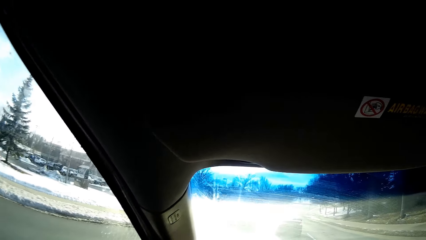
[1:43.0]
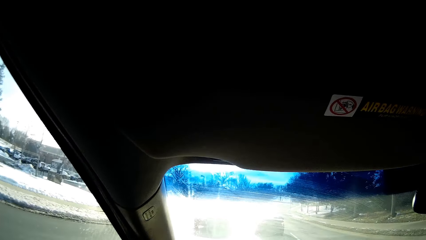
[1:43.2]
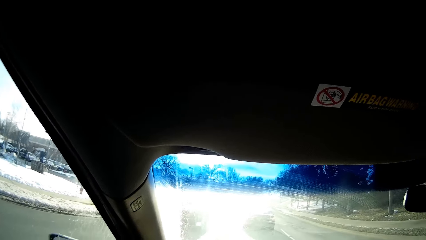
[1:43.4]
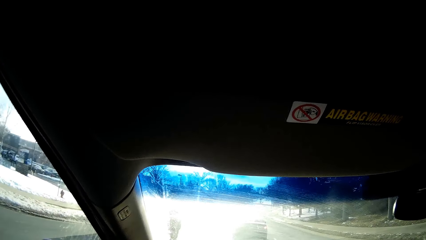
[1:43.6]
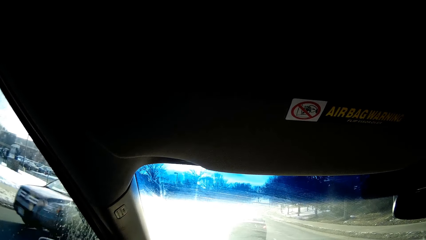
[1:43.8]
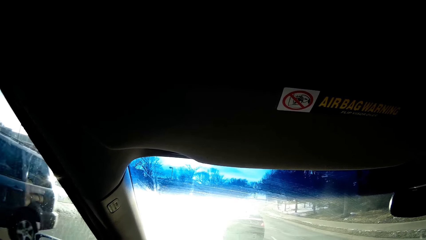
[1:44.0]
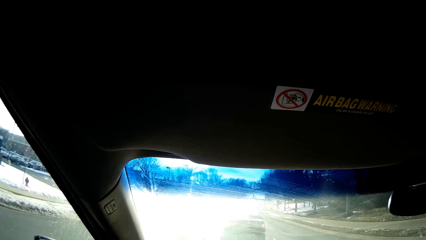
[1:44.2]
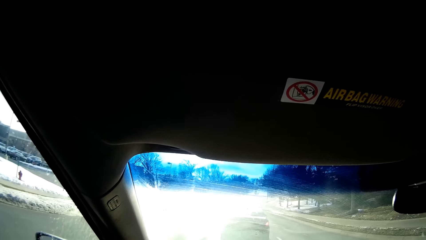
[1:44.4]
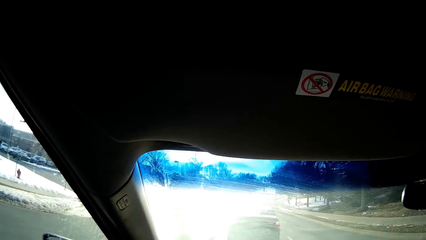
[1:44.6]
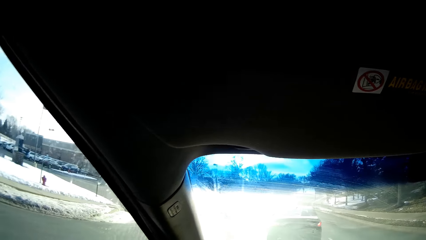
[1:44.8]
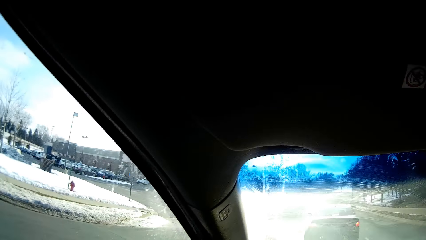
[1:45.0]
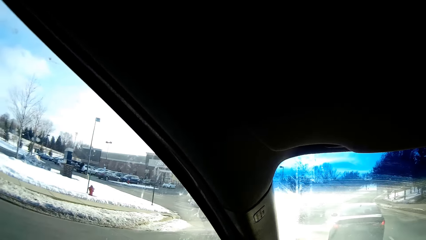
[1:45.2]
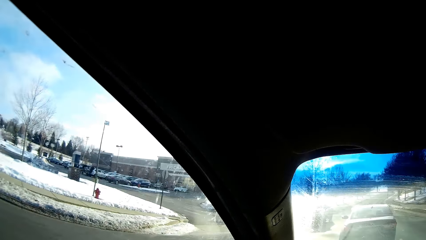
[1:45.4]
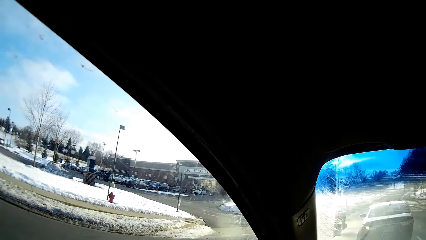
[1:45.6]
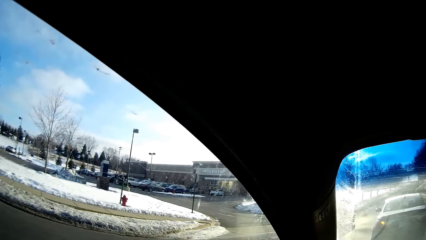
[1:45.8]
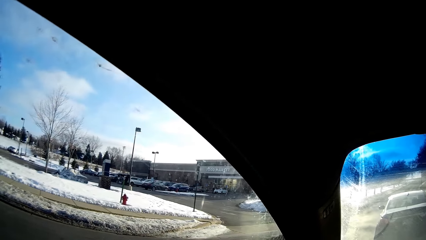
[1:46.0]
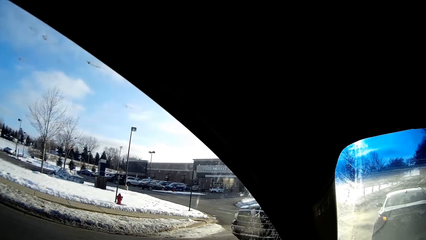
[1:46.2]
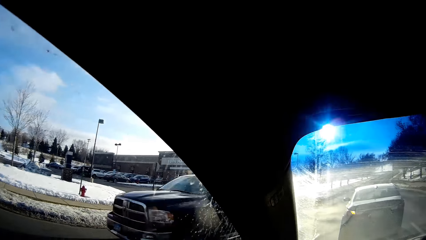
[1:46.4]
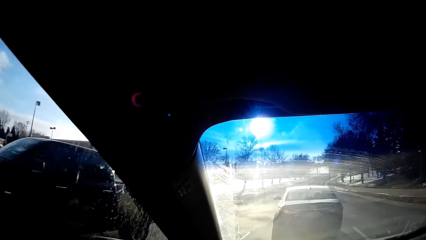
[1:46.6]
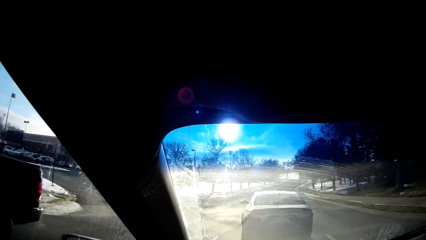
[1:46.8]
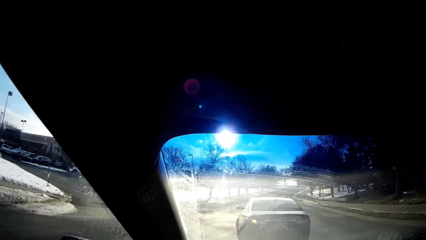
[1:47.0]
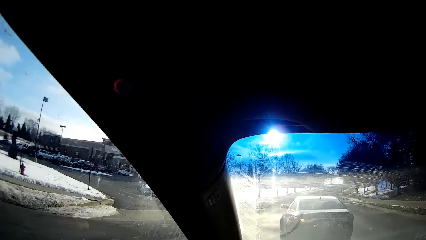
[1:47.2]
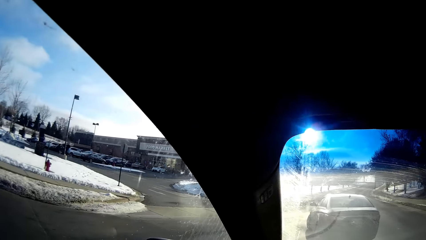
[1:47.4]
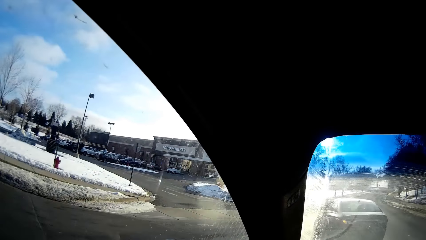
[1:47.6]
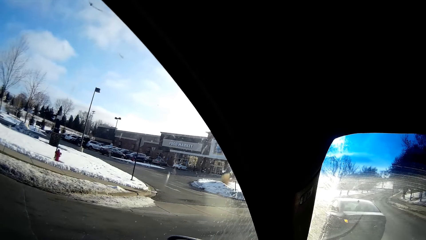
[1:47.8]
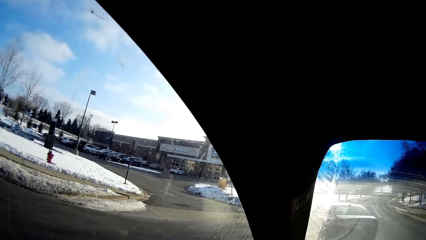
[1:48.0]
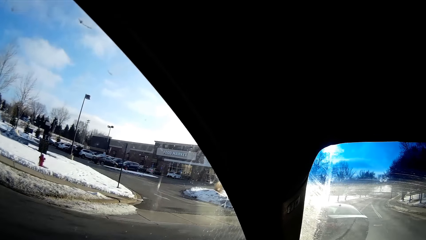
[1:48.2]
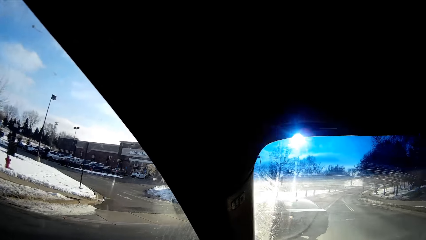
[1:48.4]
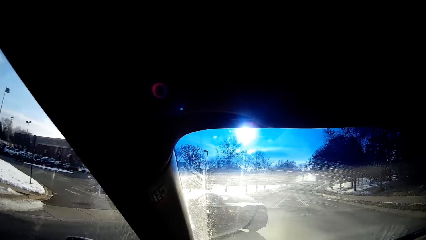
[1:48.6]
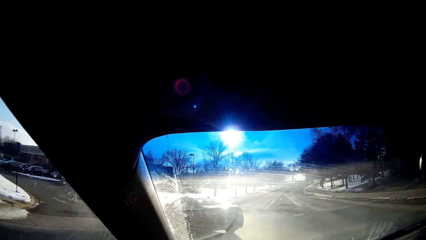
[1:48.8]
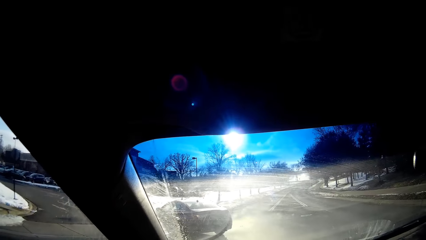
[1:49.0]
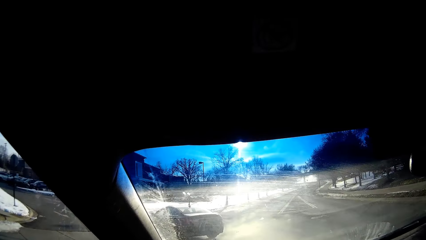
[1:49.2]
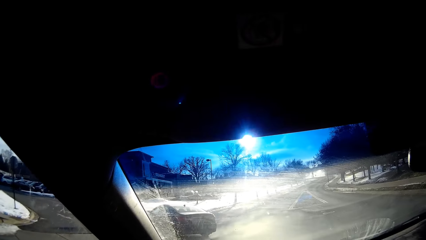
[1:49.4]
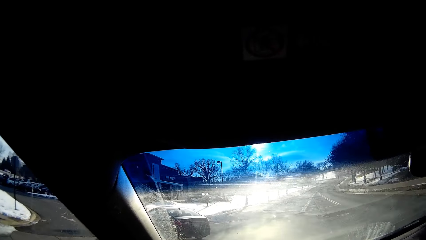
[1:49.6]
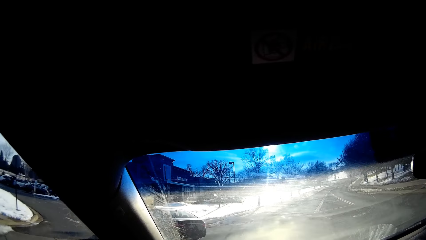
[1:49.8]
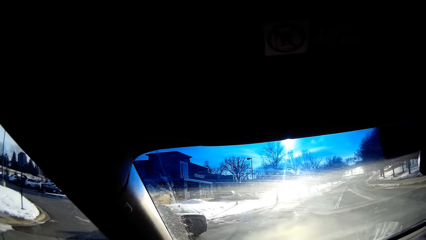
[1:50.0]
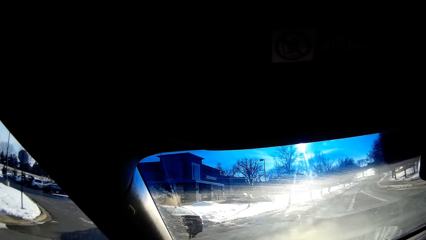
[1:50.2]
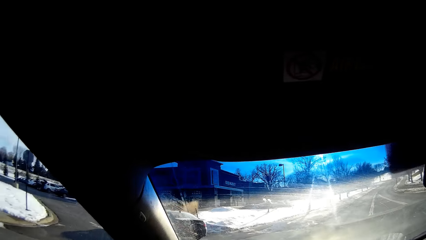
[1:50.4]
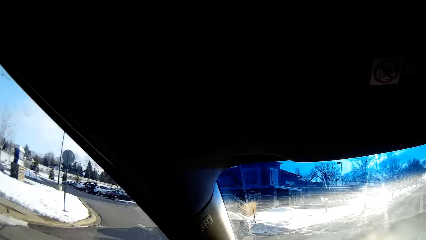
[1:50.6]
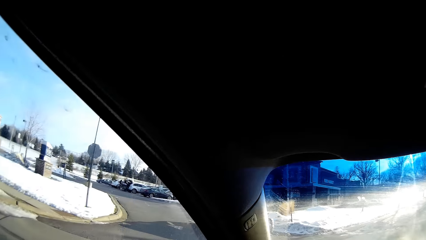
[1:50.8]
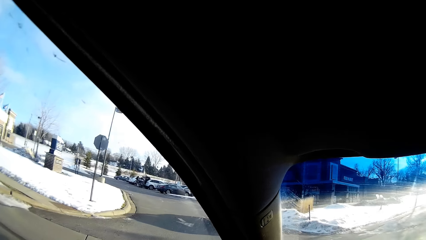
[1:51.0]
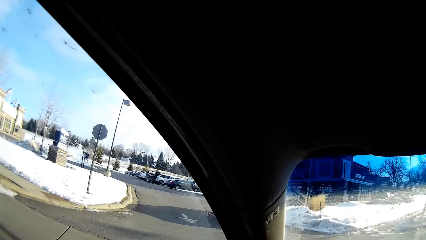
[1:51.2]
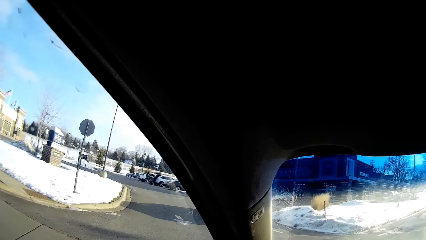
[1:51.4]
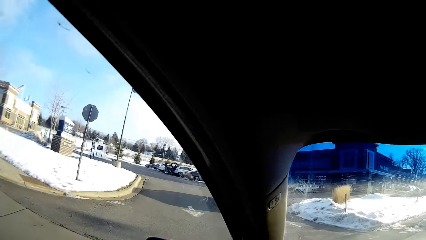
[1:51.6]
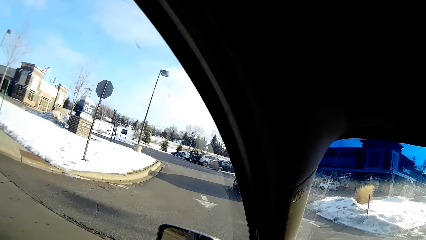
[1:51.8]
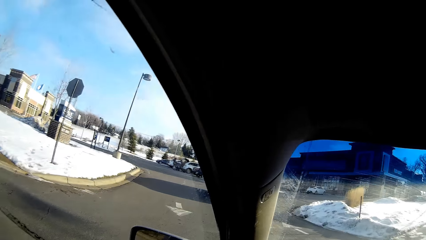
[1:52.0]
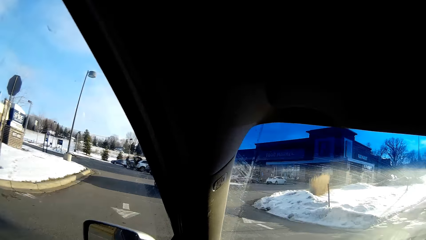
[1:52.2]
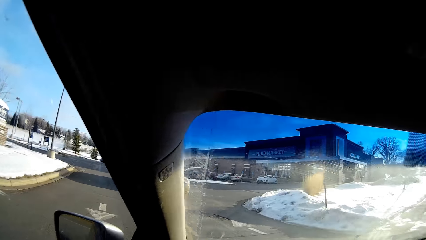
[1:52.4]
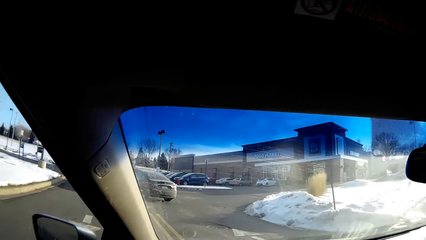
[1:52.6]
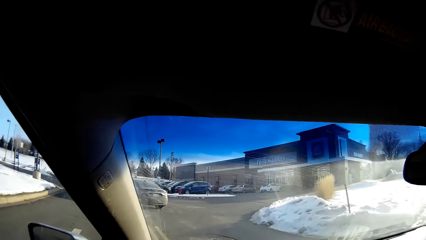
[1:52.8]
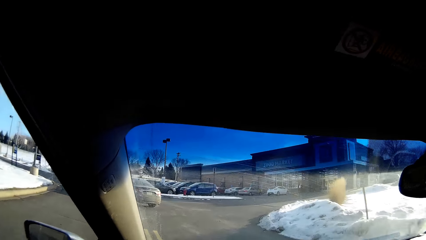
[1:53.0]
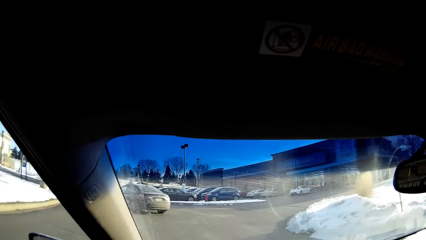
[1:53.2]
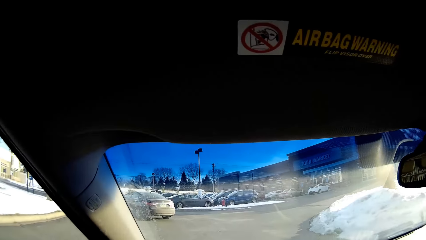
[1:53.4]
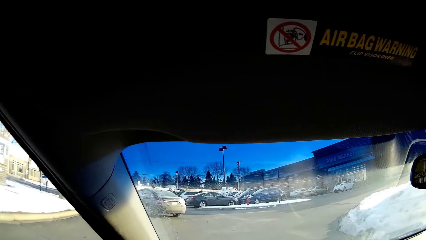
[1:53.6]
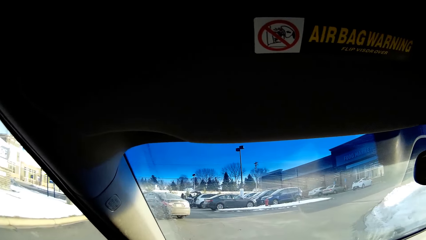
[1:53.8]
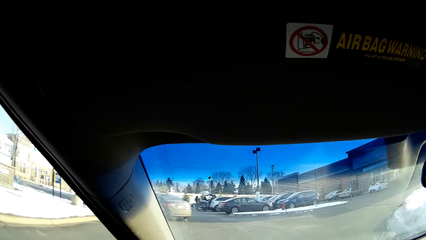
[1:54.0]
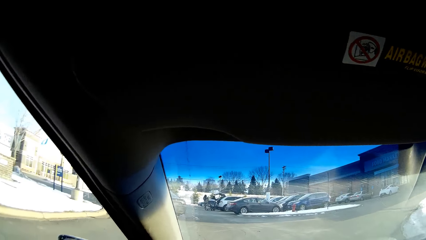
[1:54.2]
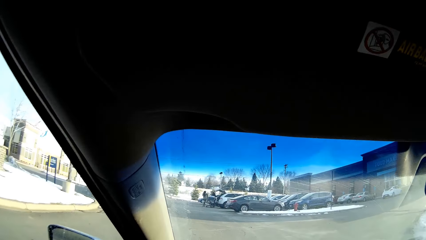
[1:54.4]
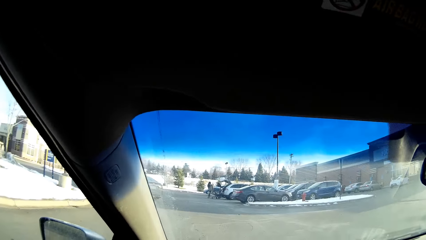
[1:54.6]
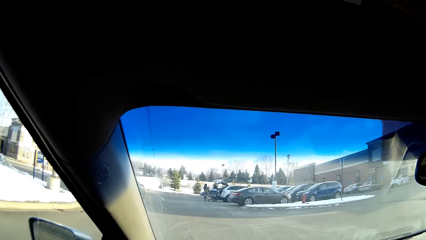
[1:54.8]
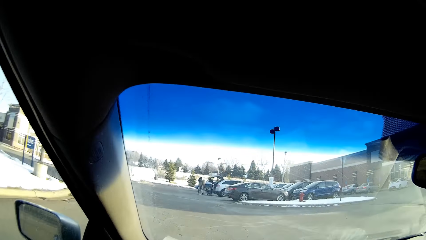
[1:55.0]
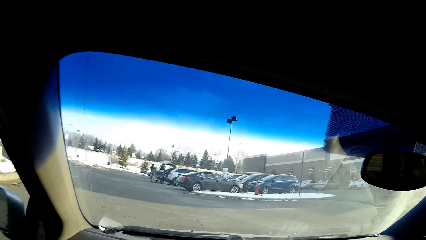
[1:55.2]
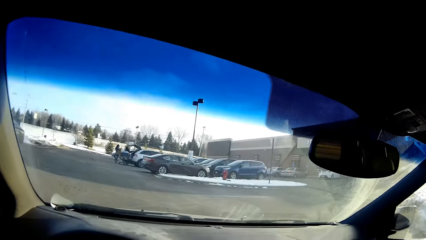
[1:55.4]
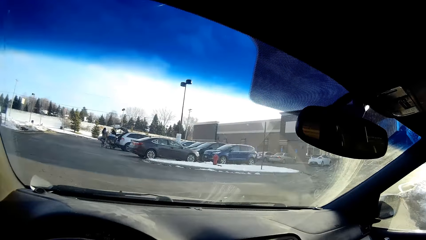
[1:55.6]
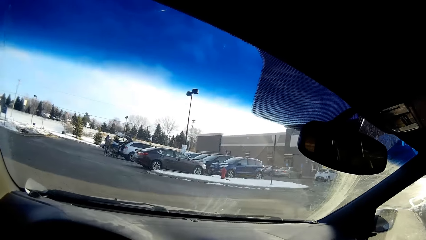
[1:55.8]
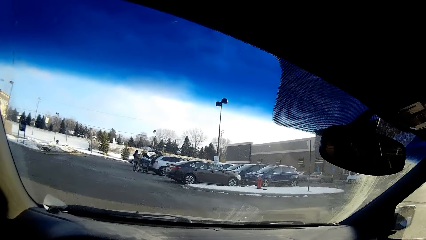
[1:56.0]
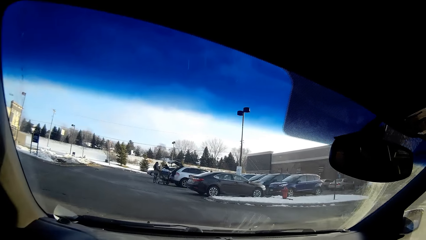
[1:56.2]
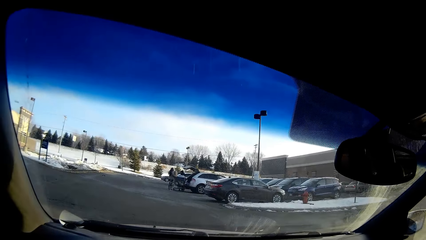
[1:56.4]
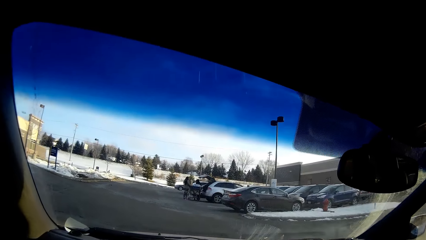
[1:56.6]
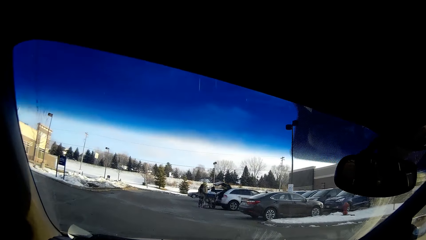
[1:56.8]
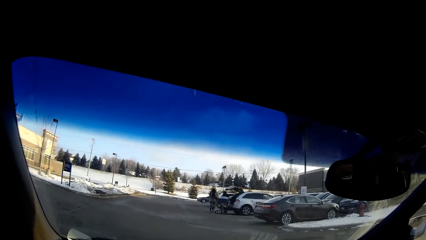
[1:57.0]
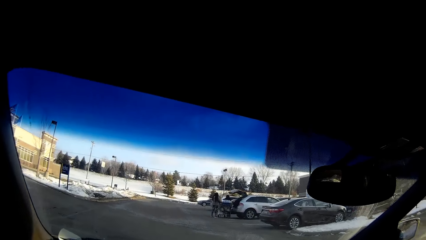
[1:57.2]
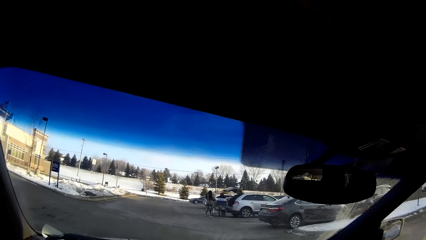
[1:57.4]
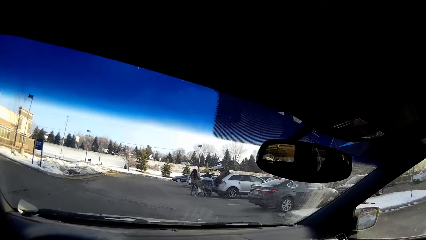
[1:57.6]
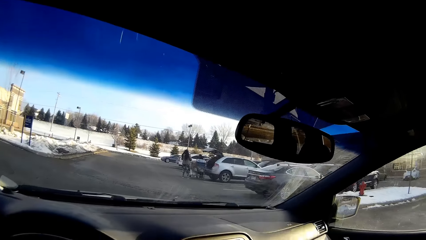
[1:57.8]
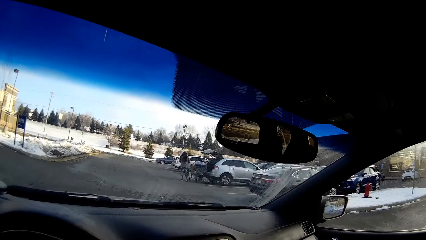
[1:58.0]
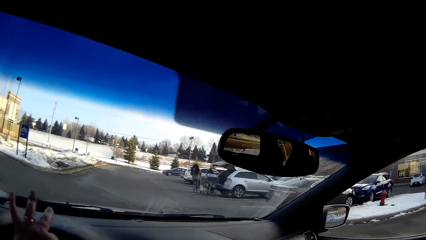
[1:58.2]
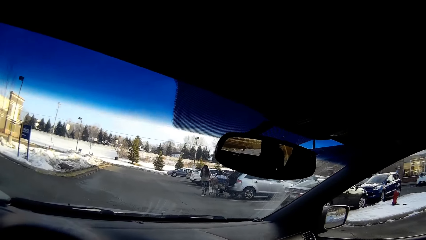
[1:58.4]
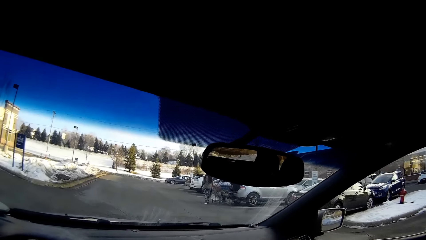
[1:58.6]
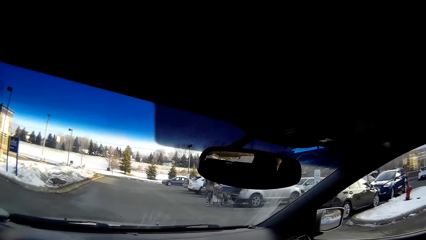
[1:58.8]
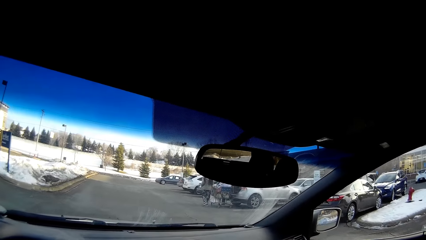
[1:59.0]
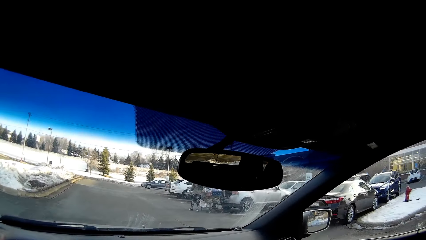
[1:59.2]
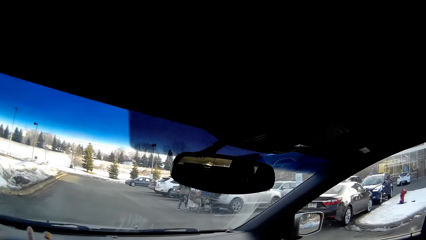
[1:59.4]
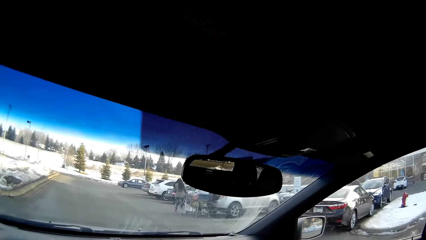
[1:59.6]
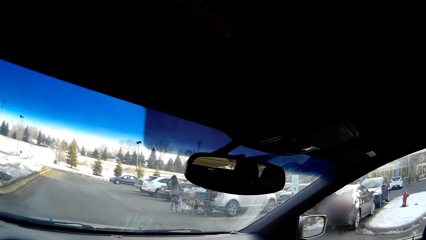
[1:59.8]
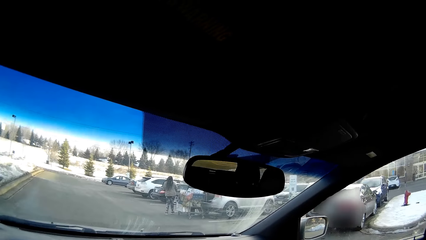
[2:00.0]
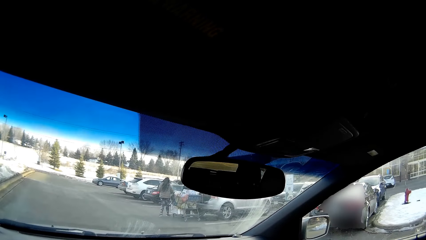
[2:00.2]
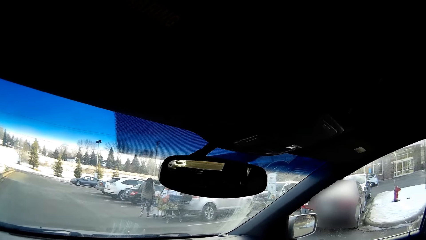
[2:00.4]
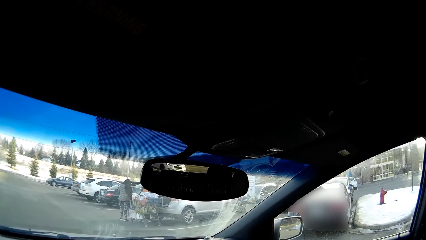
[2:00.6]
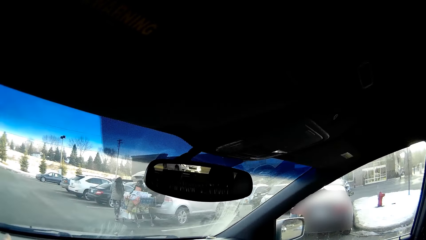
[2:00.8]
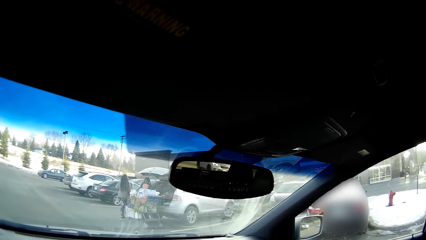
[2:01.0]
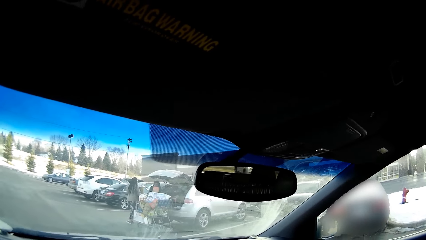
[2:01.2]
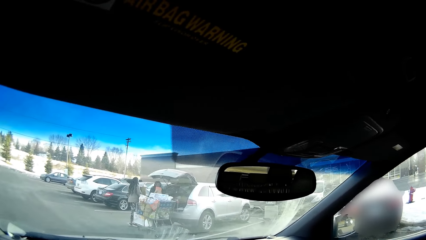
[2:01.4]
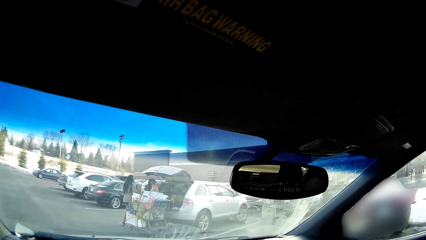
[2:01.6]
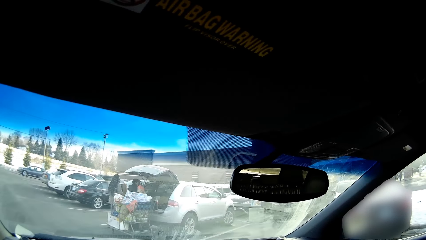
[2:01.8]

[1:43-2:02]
The camera wearer looks around. They stop the car. They drive the car on the road. They turn around. They drive on the road.
